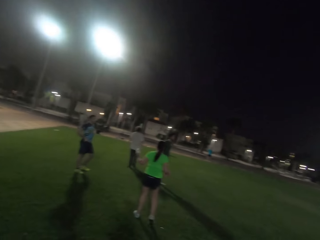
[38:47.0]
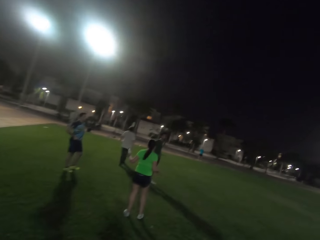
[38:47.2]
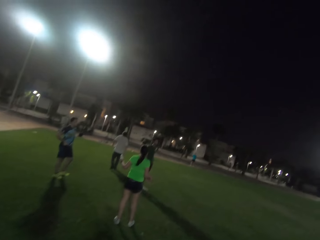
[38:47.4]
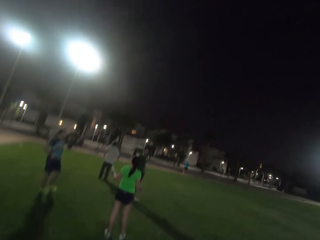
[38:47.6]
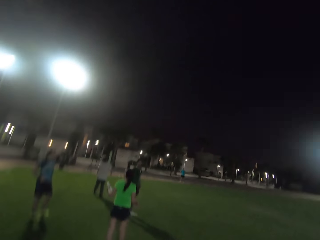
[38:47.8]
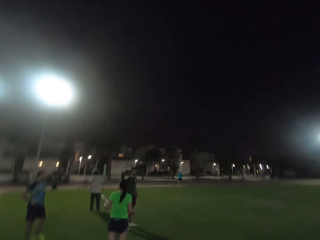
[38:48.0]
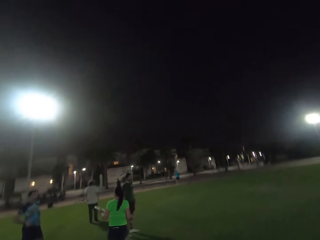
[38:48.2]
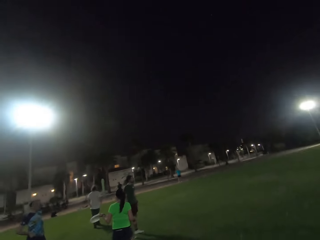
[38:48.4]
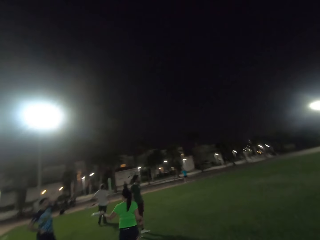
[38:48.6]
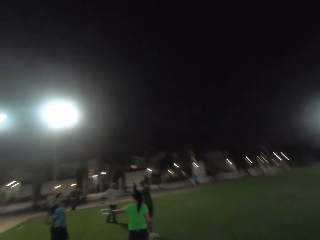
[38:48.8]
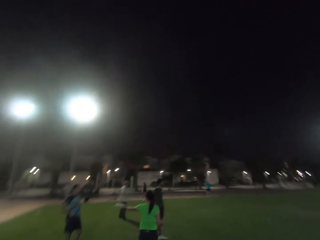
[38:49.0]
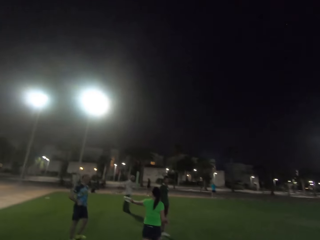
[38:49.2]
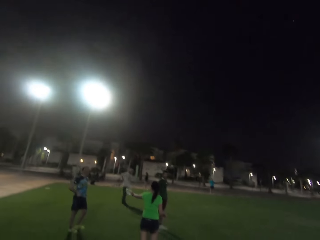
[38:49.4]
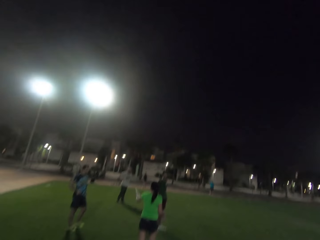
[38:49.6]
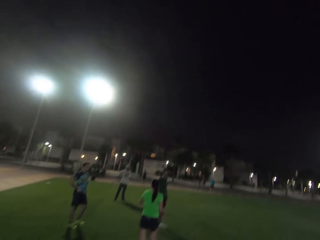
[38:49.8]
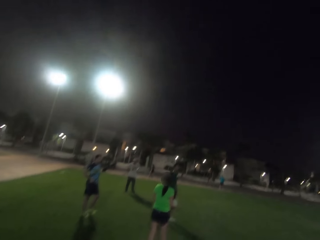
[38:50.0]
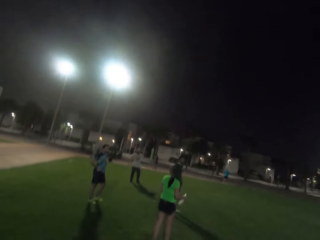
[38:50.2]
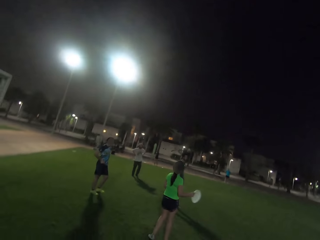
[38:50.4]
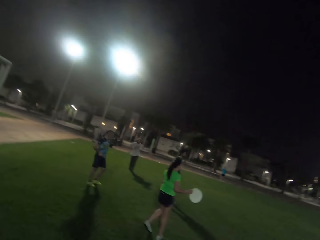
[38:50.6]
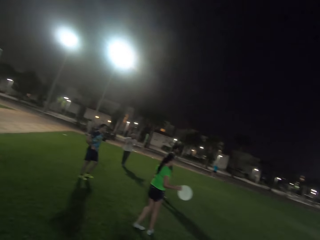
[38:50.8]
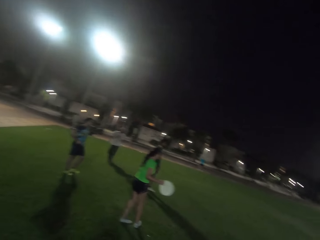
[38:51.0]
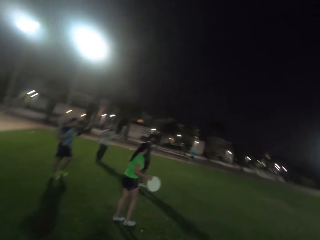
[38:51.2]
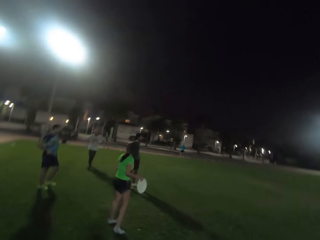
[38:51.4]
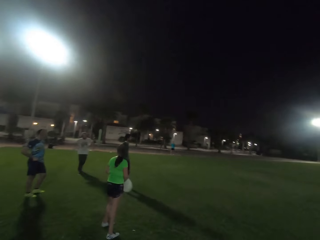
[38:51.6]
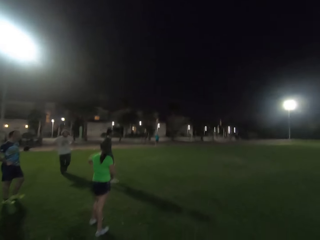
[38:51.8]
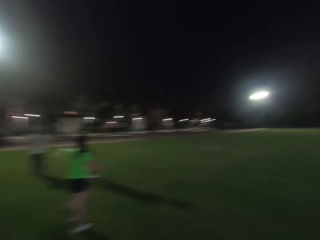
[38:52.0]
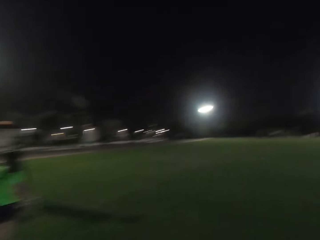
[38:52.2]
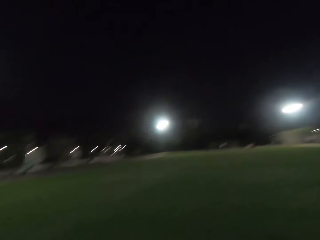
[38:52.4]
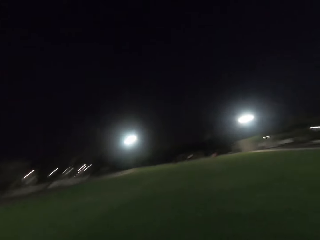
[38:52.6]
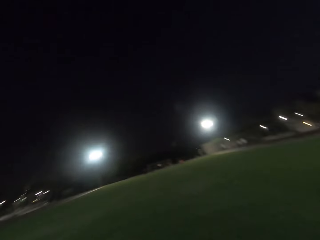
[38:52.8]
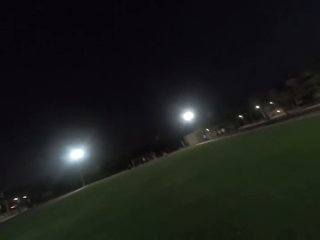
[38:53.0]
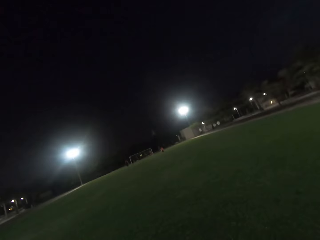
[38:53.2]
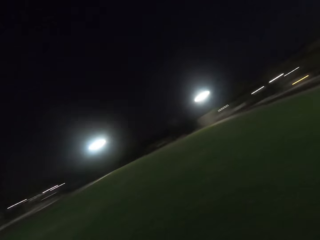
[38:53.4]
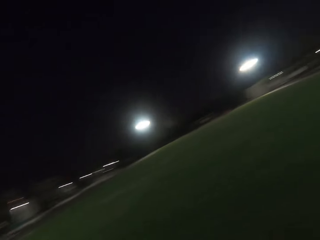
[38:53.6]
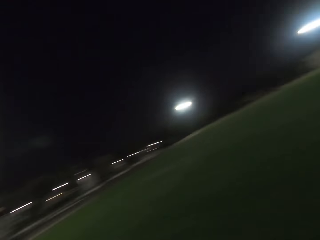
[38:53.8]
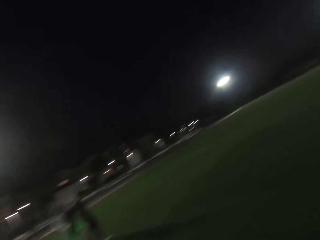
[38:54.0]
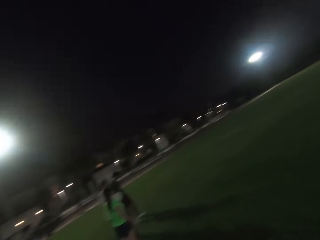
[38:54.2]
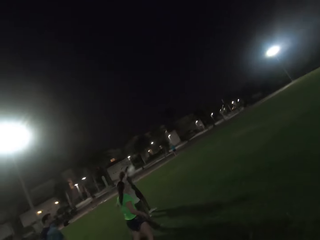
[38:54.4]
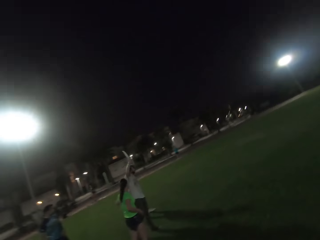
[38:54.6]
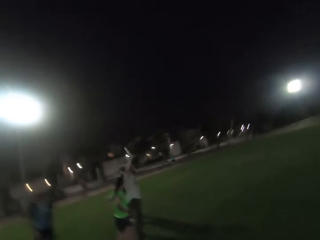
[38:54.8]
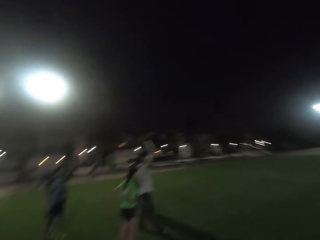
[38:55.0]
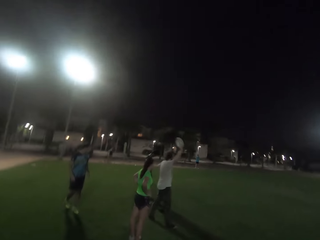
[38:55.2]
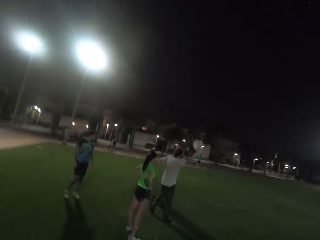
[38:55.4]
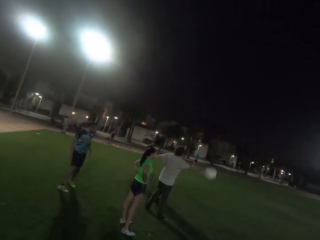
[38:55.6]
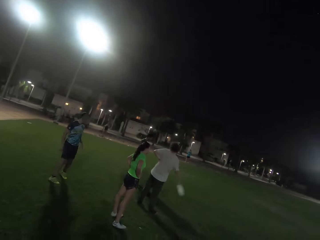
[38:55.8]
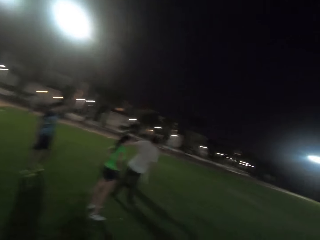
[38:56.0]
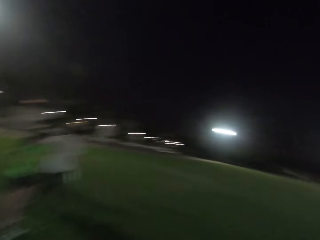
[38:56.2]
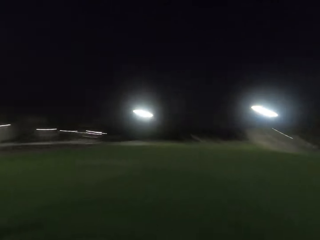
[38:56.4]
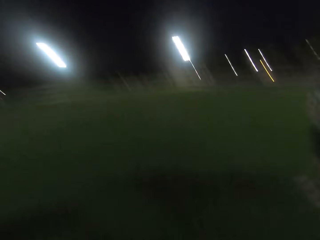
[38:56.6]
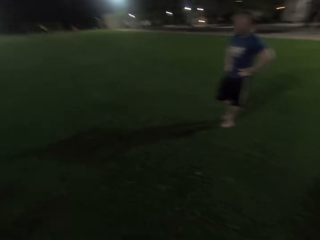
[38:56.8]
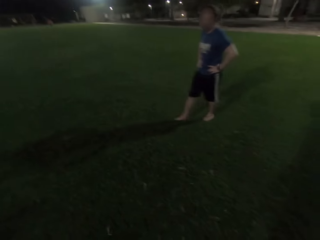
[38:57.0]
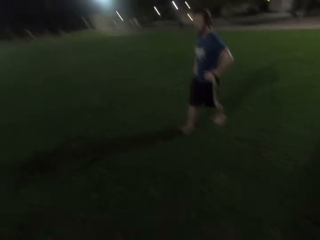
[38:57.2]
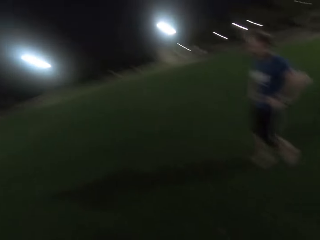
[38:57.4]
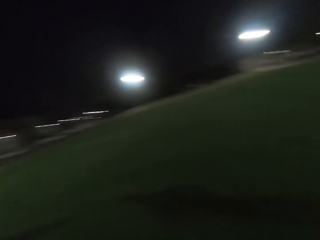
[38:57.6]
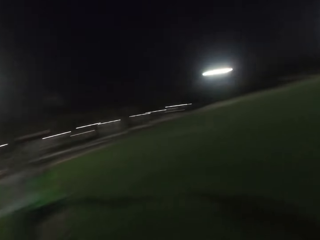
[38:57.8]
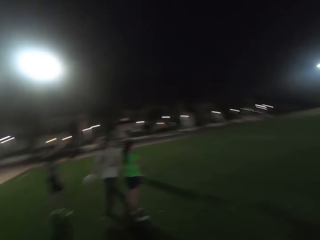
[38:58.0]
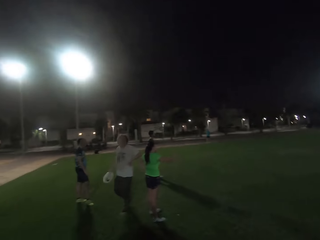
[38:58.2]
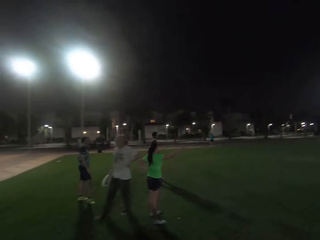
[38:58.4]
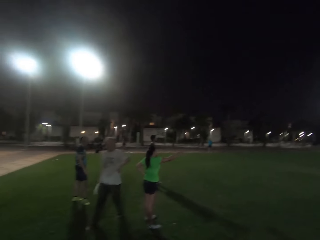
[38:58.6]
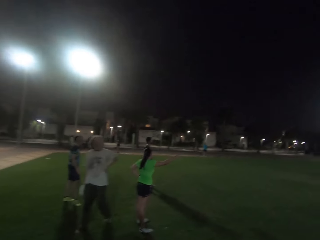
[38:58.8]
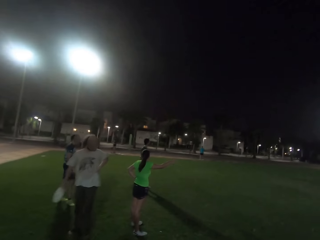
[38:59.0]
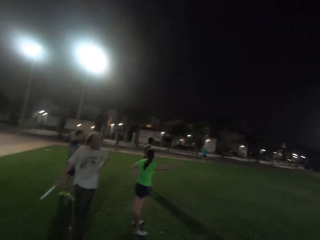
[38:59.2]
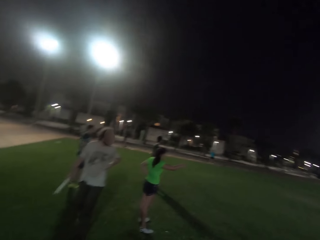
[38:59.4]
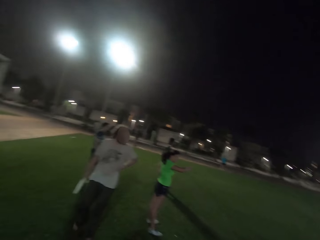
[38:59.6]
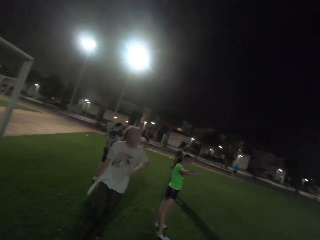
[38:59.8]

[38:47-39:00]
The camera wearer turns forward. They turn left. They turn forward. They turn left.

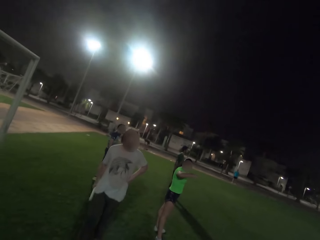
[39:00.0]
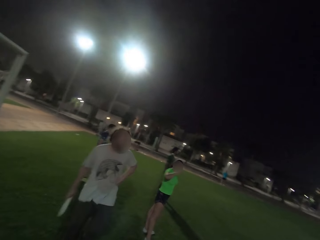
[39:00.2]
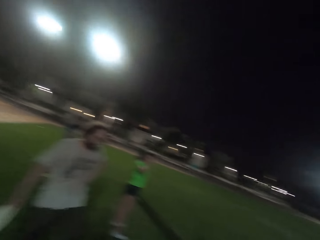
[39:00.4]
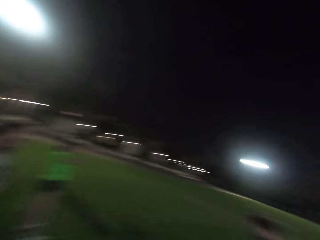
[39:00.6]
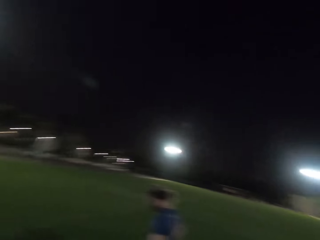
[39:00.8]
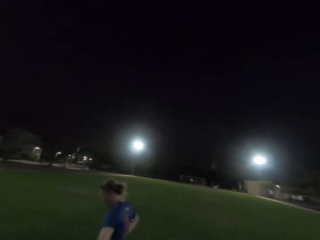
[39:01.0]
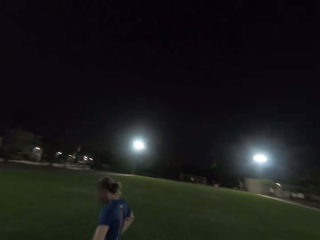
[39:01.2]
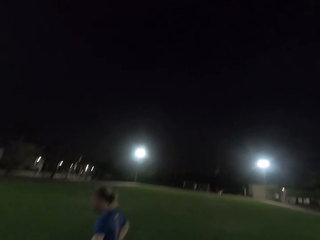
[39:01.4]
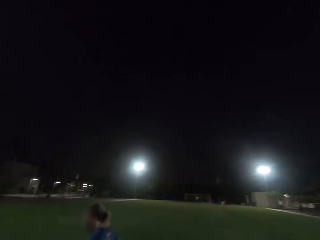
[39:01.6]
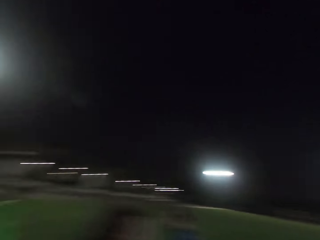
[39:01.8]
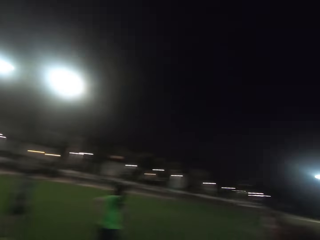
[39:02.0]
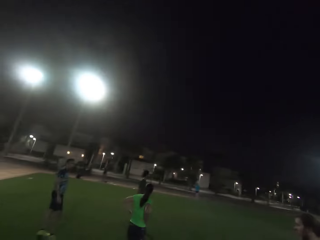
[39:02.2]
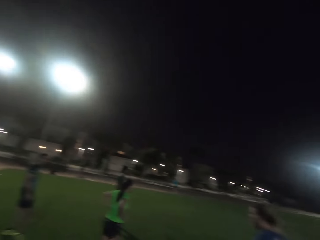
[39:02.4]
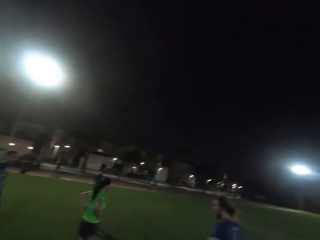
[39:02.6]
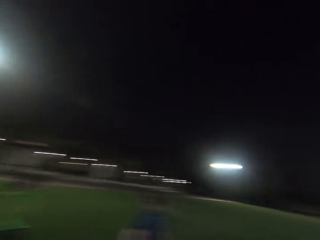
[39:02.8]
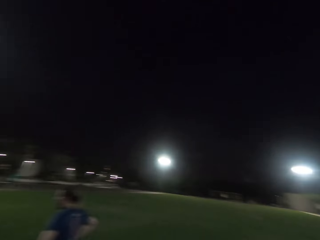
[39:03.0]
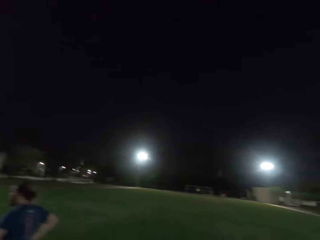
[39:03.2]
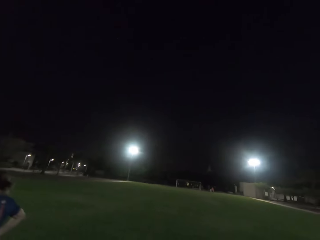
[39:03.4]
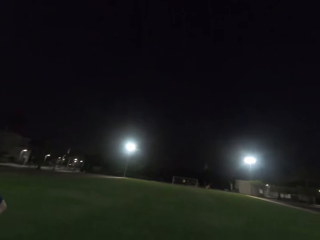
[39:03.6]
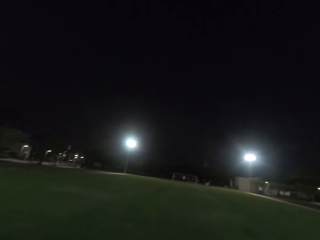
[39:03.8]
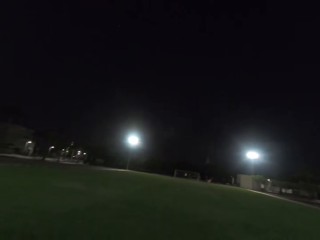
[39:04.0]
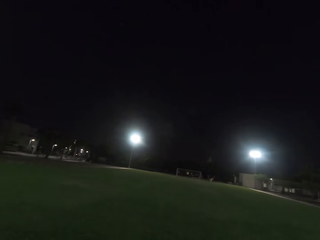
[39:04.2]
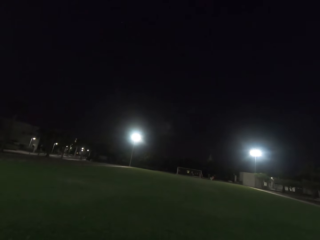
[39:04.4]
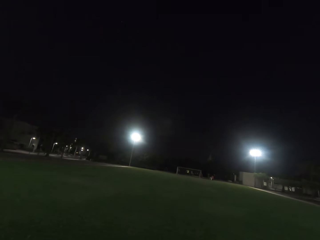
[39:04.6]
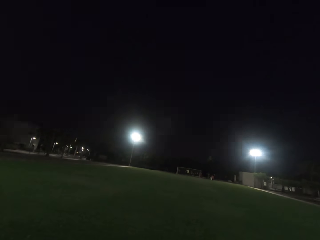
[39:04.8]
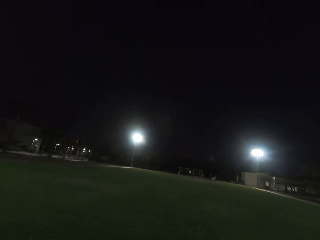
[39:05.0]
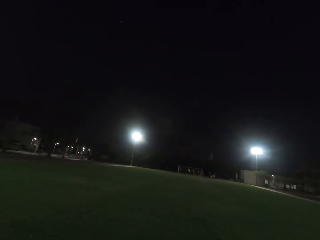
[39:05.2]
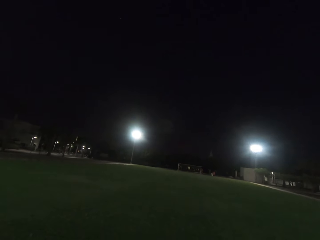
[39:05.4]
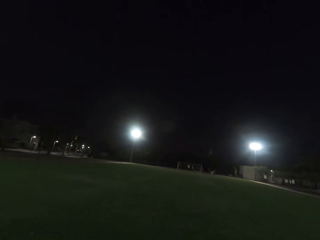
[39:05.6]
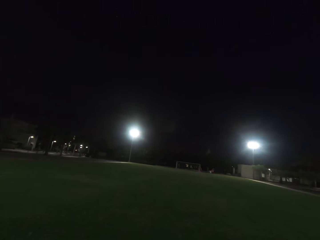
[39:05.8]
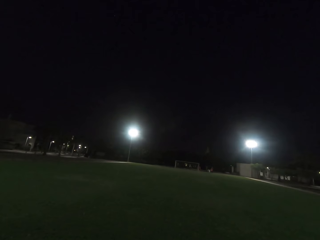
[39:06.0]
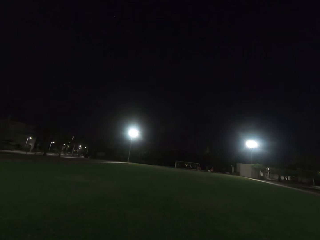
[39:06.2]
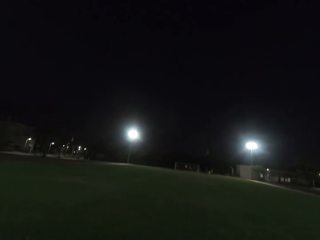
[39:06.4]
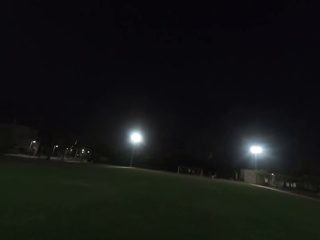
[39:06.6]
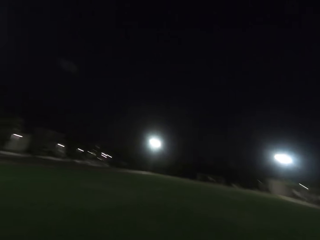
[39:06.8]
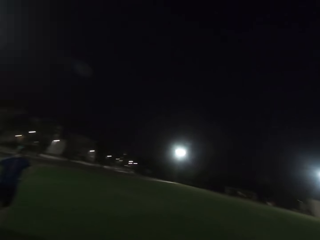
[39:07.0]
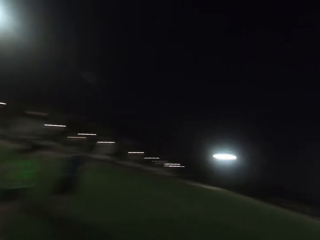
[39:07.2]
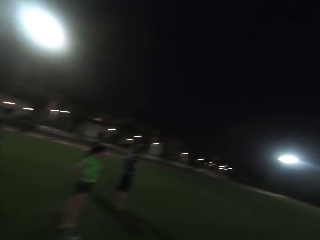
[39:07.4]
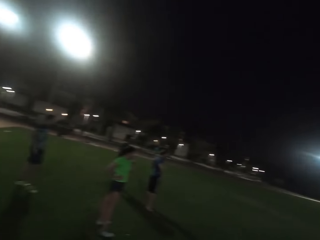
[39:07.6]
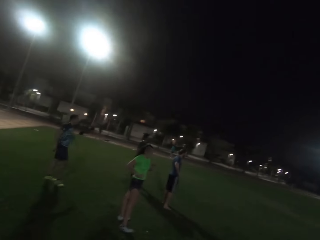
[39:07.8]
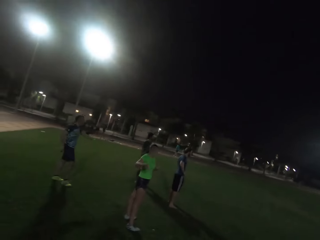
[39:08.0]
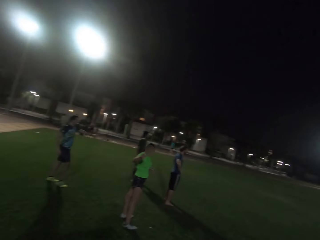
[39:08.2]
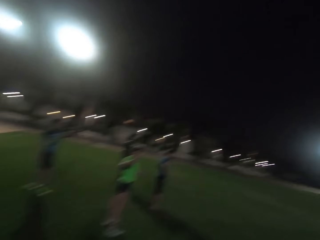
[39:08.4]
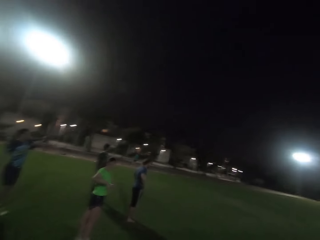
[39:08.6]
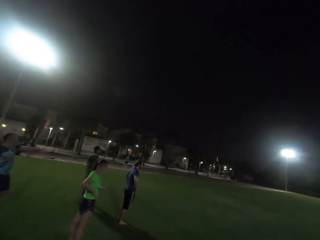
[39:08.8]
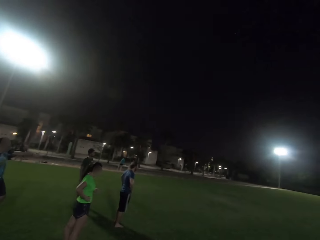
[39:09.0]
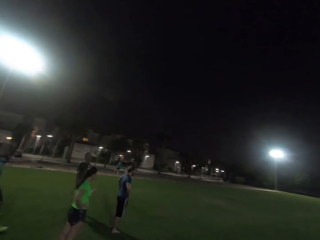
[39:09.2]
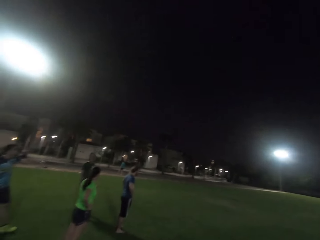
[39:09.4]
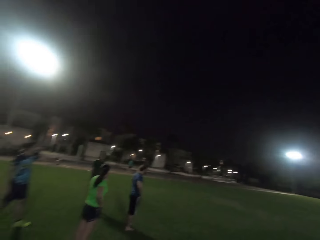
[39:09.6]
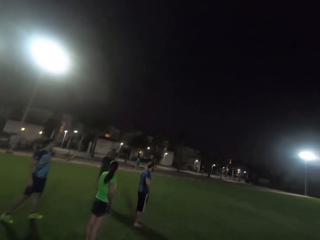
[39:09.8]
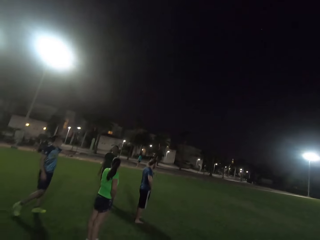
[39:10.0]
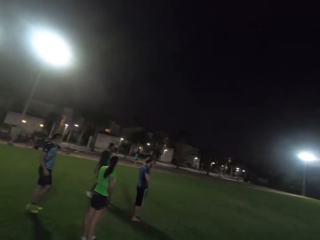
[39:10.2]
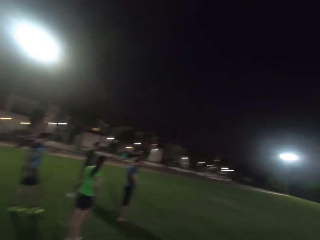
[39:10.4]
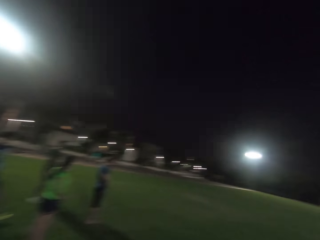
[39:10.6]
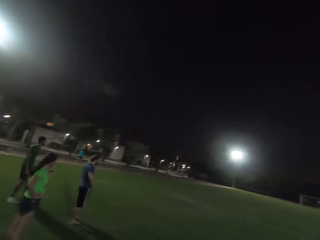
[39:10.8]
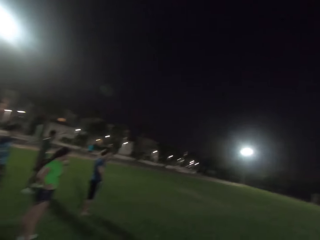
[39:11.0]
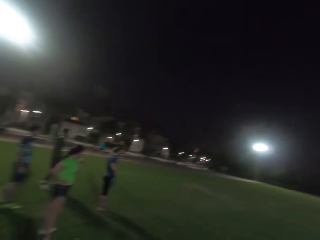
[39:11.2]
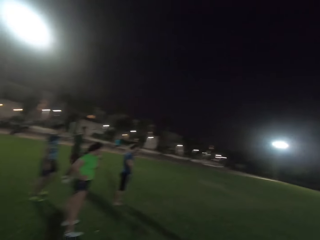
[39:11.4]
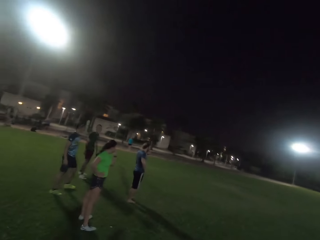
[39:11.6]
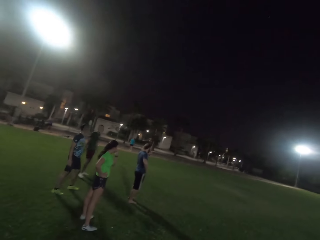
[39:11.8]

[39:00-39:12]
The camera wearer turns forward. They turn left. They turn forward. They turn left.
